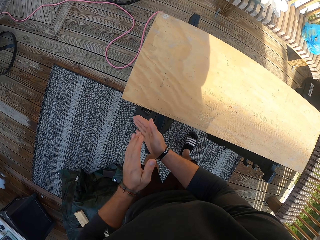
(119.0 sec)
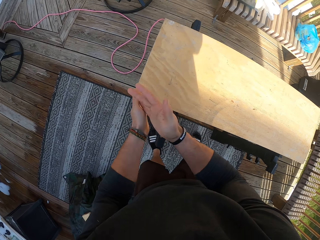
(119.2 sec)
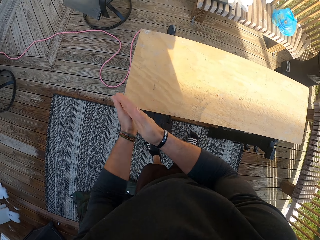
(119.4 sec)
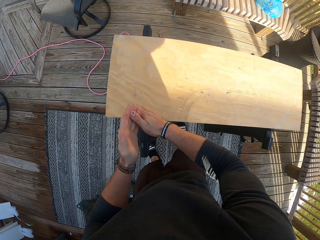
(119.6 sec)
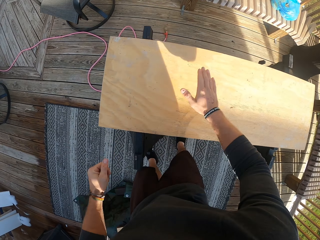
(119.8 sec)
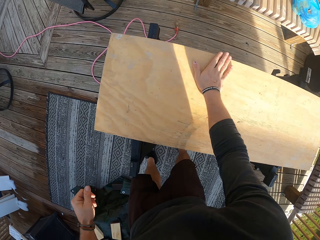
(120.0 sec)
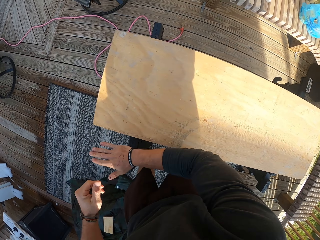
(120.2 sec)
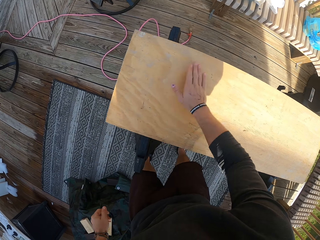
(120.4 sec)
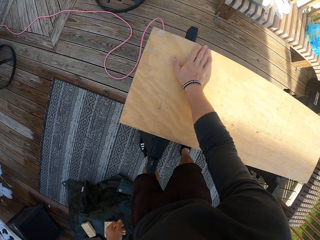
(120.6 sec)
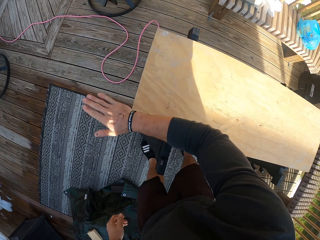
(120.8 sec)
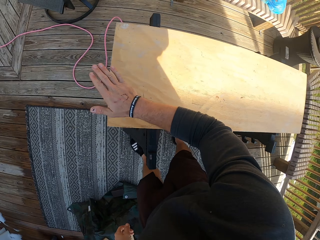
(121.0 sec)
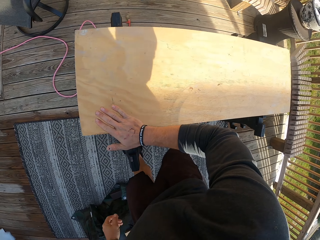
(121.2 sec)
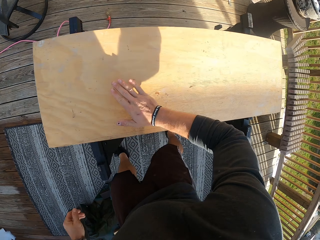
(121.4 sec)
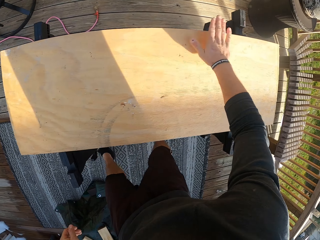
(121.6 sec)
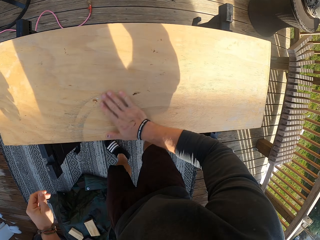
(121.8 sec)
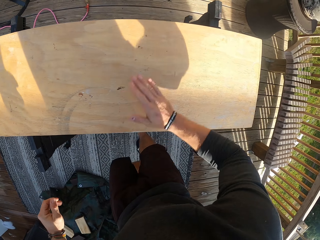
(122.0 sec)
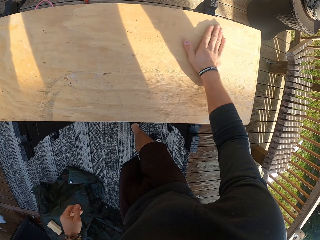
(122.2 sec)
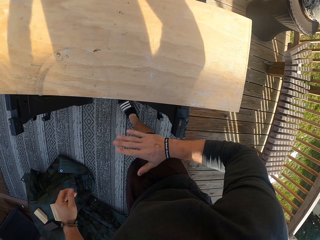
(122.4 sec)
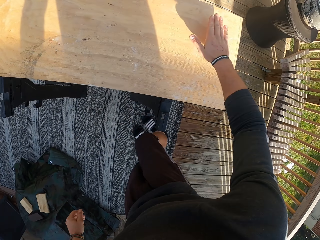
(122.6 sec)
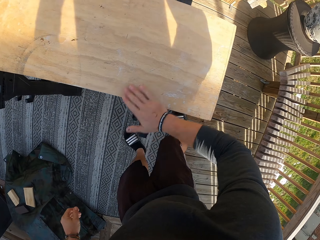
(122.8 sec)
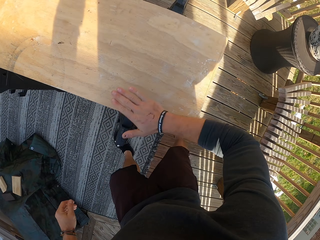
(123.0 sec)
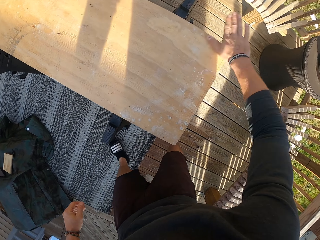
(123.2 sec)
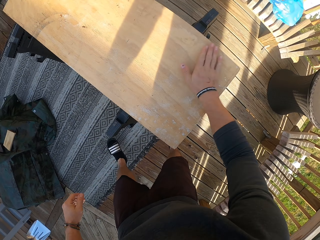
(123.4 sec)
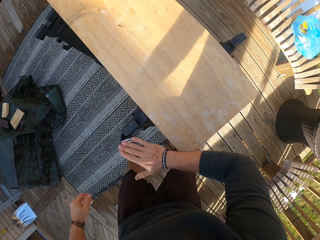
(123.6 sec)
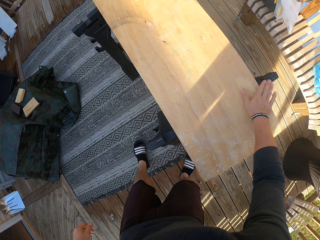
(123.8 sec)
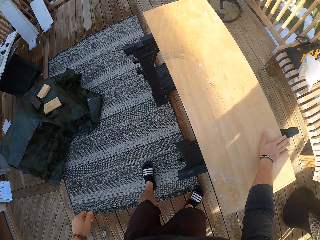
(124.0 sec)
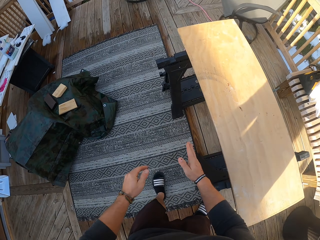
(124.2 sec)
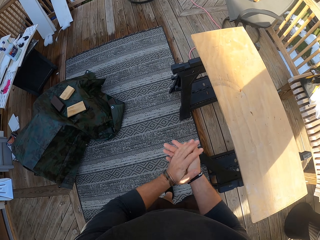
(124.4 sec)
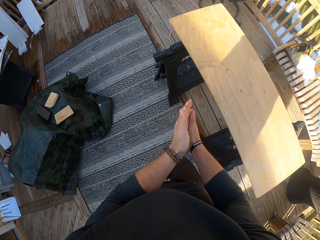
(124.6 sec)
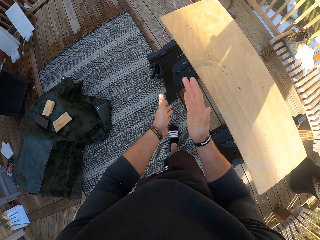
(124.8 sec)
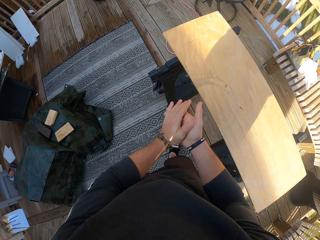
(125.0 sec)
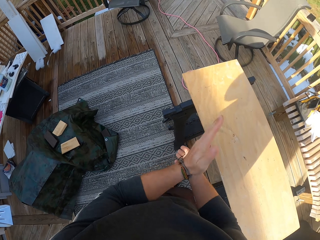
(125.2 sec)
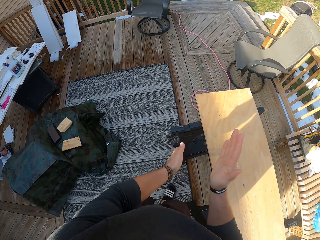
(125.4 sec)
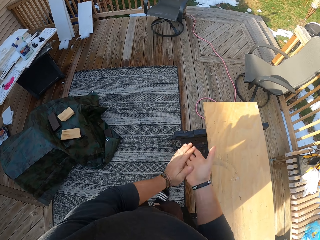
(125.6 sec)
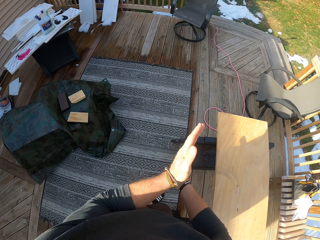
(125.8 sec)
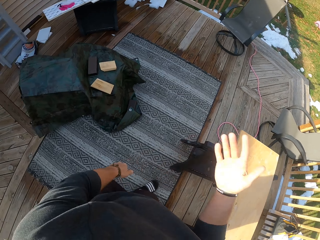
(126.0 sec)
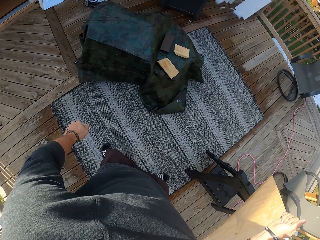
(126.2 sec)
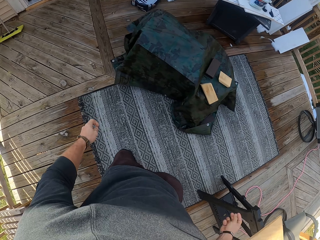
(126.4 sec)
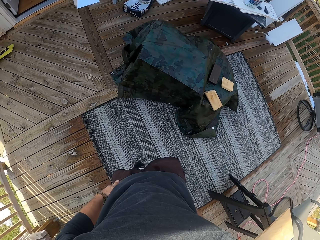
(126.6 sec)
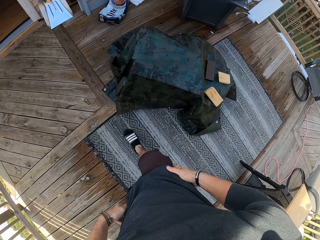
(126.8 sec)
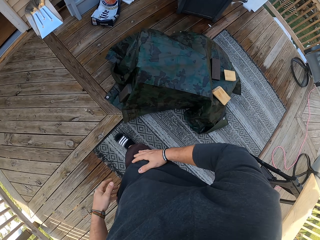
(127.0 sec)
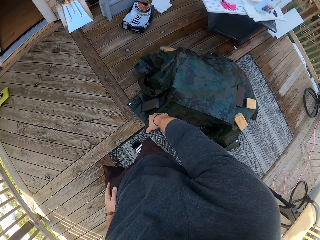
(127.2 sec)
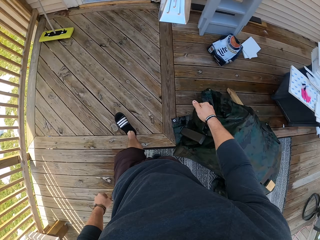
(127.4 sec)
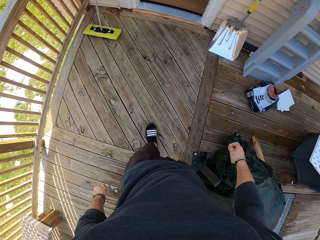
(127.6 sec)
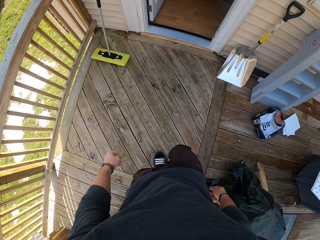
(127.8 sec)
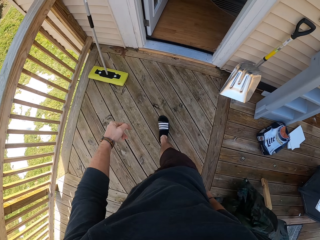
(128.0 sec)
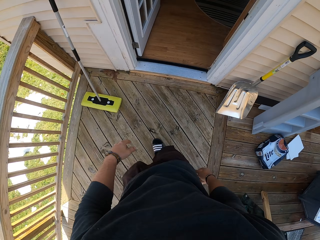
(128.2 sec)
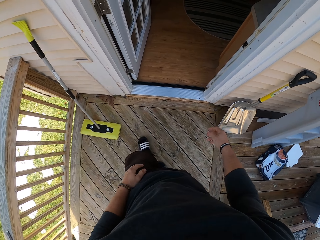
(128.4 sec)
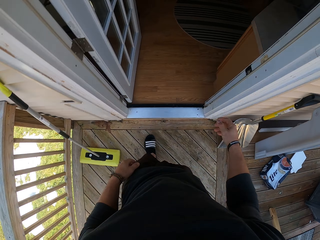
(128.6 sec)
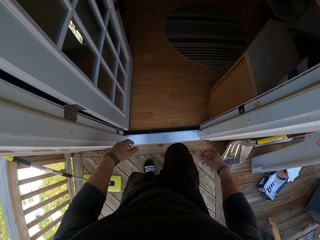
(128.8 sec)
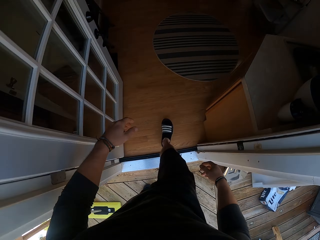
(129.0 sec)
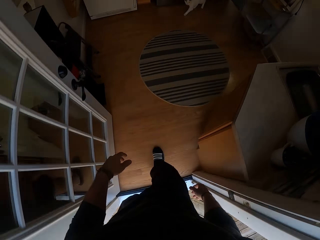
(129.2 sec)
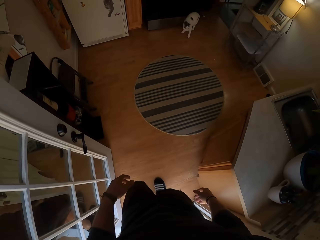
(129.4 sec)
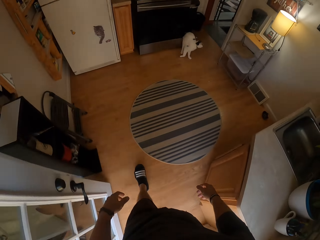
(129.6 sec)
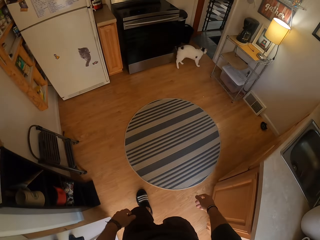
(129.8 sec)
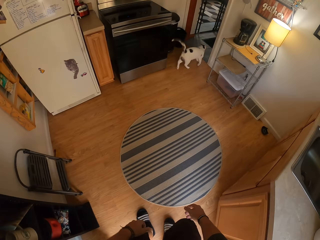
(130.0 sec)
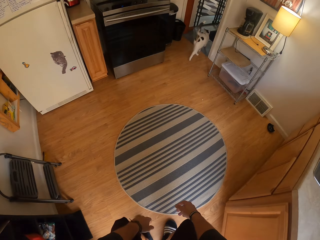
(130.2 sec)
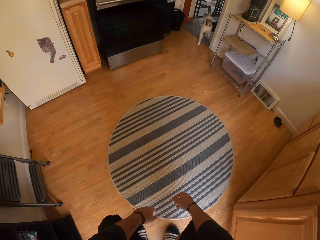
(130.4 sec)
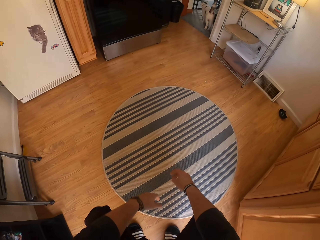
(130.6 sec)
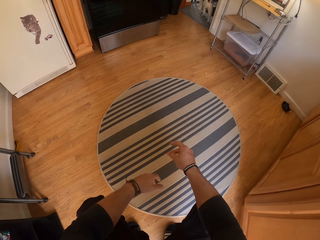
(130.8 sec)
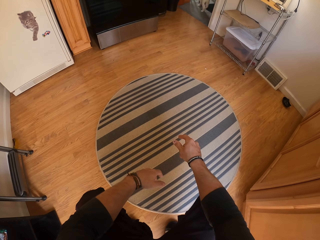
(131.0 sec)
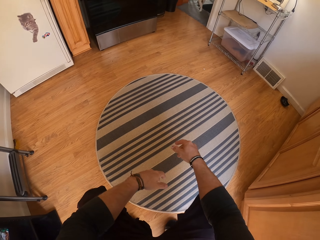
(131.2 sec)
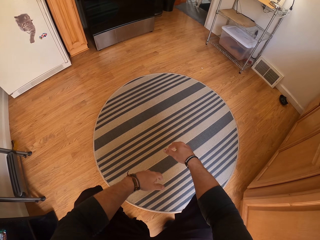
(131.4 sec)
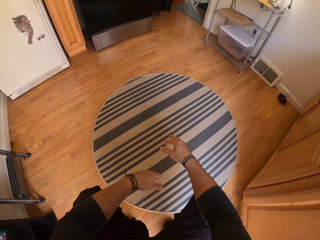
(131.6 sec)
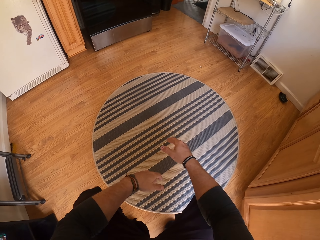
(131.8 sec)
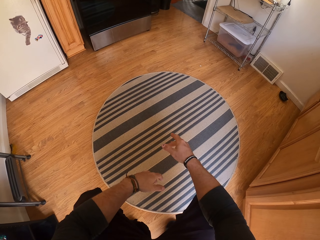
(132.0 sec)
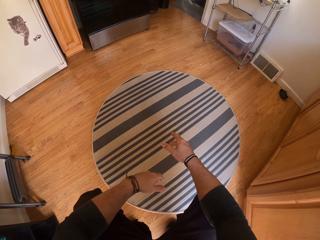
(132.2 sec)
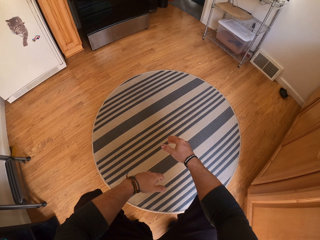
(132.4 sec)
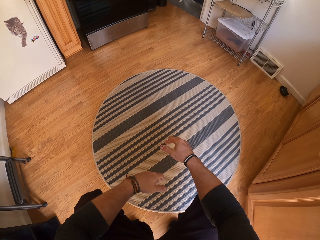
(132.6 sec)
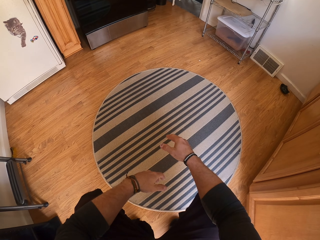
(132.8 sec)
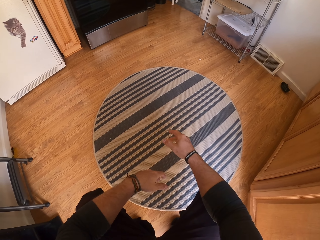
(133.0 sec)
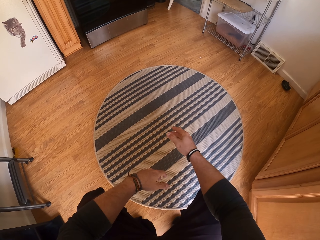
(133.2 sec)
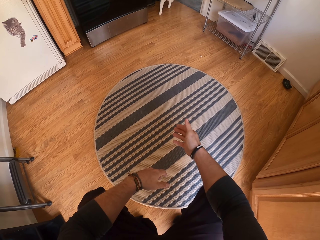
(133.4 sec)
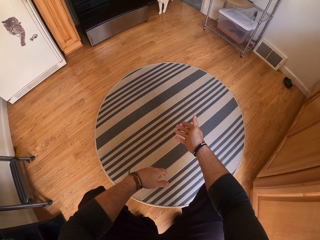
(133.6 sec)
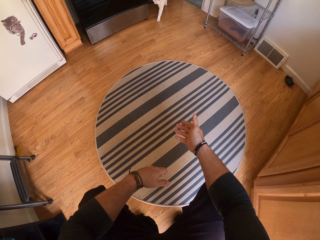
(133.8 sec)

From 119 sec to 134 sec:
The camera wearer rubs both hands together. He wipes the wooden plank with his right hand. He rubs both hands together. He wipes the hand with his cloth and walks around. A cat walks towards a room. The camera wearer bends down.

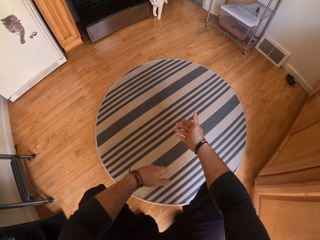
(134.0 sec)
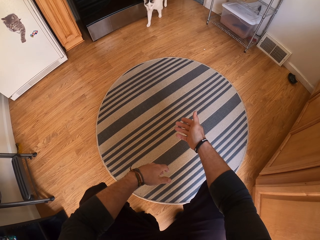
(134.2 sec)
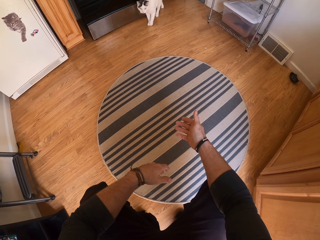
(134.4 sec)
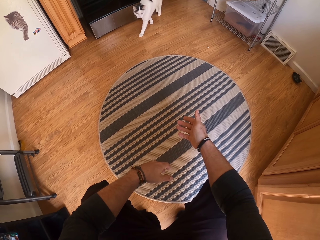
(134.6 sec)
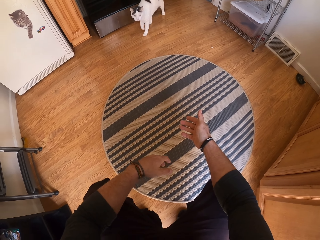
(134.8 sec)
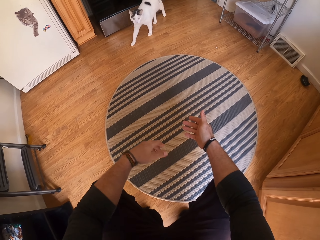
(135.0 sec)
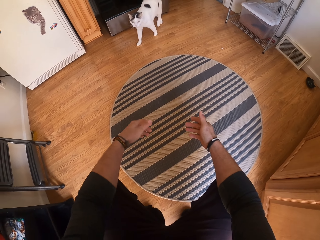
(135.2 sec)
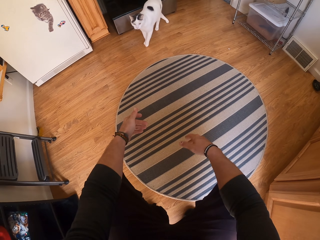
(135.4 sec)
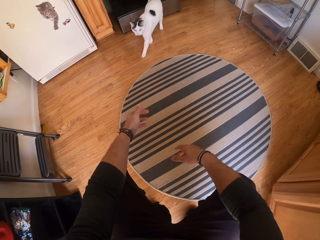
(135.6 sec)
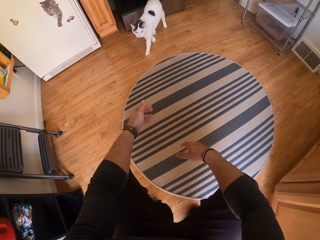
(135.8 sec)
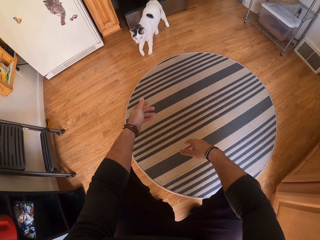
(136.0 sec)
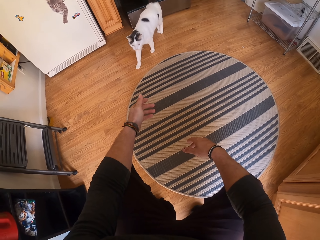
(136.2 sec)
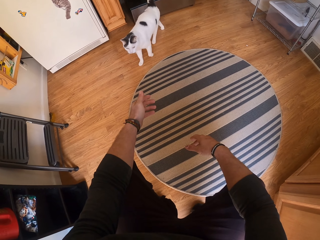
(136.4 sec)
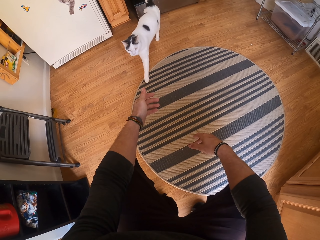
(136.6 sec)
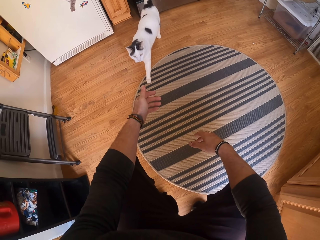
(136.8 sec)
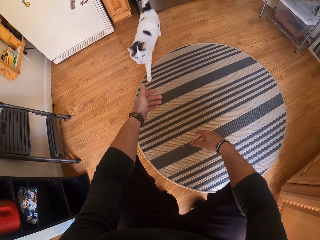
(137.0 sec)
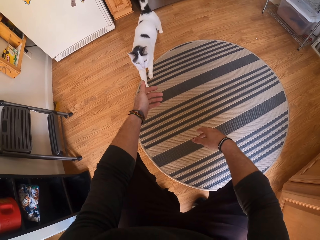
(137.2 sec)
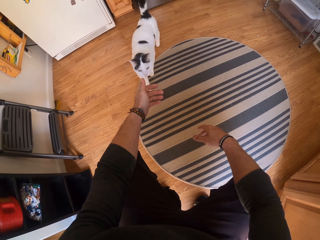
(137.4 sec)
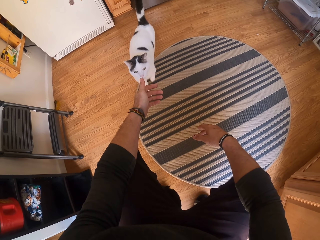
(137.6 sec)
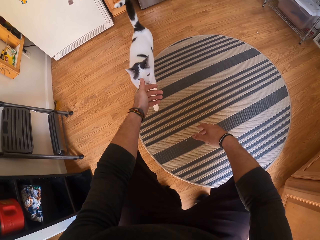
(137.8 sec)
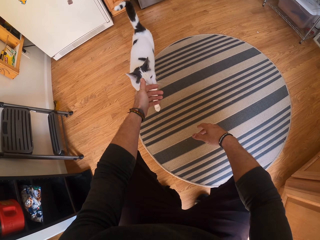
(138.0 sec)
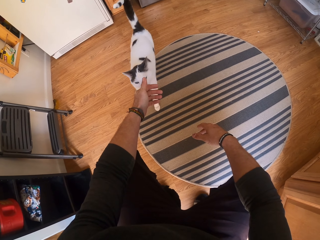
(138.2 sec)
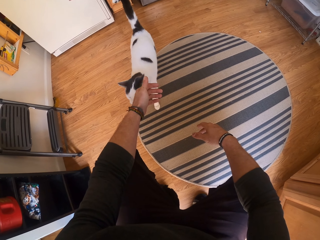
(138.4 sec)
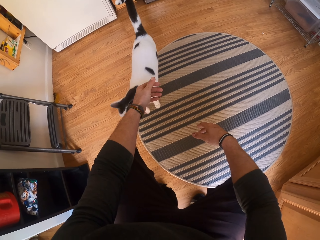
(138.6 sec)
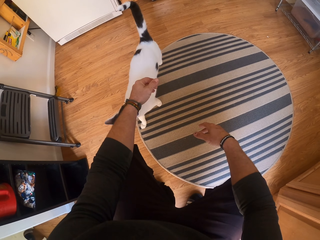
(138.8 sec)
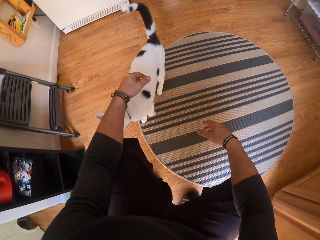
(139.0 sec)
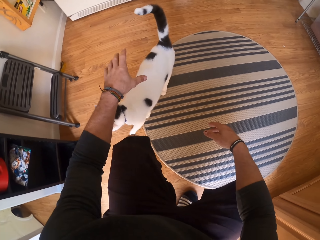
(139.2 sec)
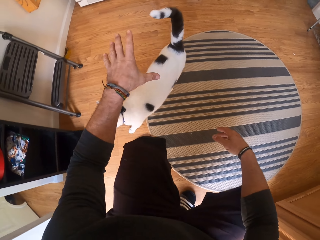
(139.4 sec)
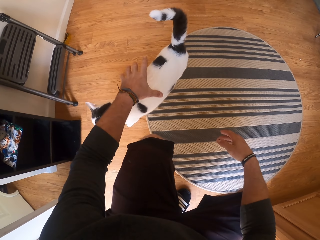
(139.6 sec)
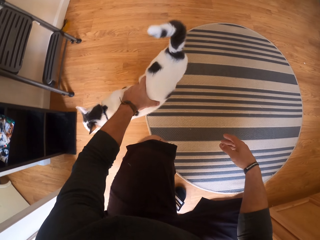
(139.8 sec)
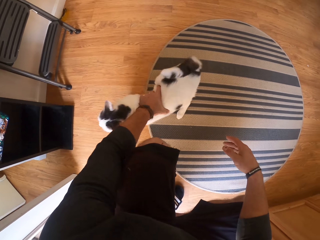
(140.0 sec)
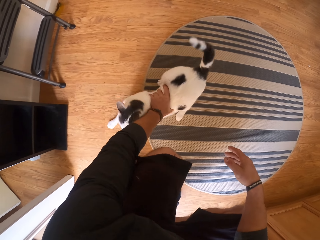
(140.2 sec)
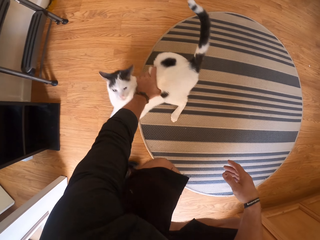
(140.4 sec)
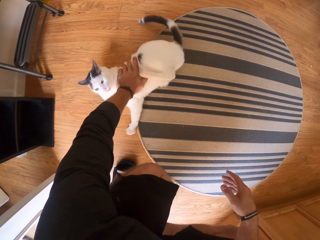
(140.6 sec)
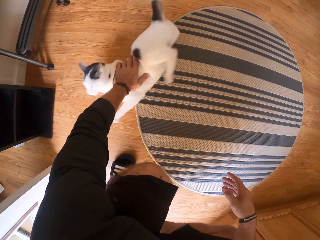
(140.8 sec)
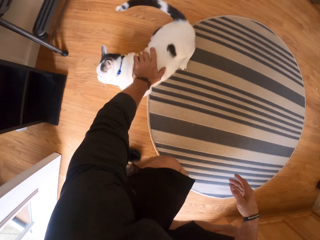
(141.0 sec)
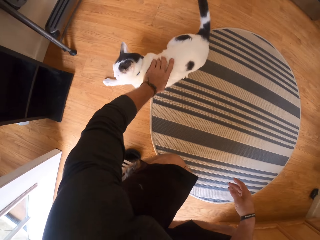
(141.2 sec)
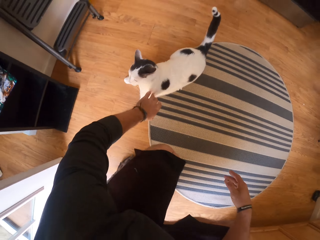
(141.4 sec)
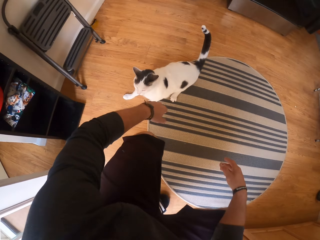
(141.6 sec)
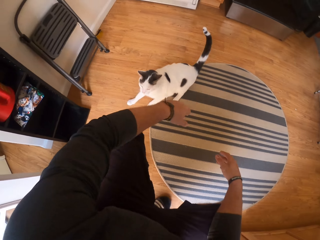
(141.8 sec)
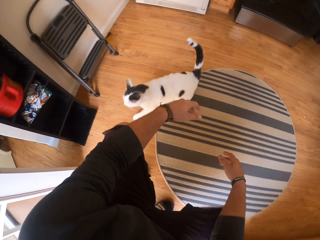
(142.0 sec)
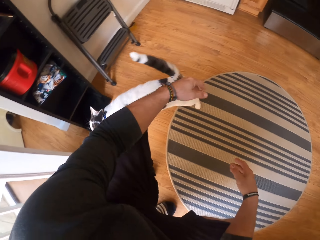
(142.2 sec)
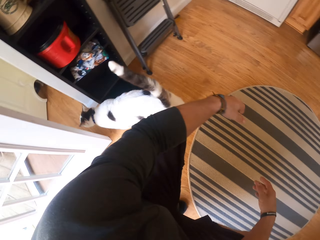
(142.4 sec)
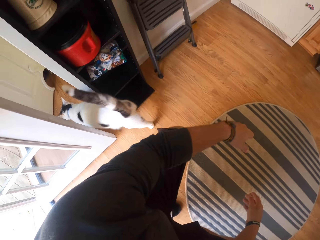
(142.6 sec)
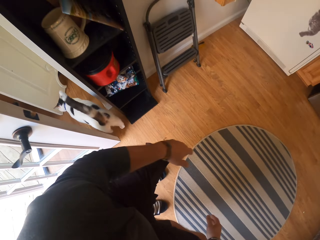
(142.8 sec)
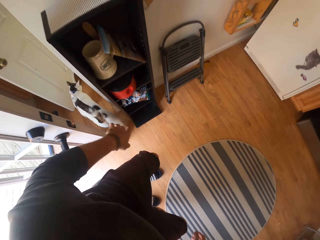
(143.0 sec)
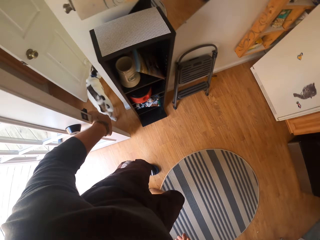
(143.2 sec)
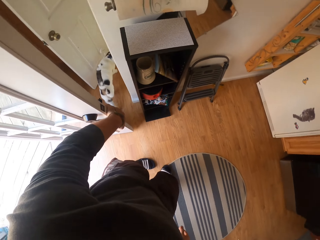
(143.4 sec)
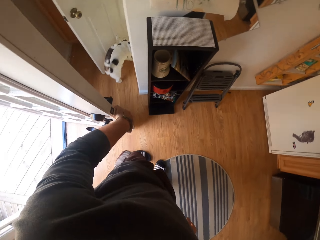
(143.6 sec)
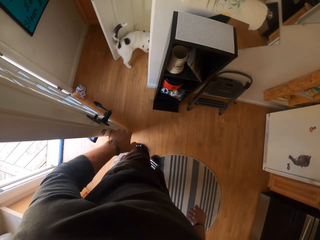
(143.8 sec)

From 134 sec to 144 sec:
The camera wearer touches the cat with his left hand. The cat walks towards the staircase. The camera wearer pushes the door with his left hand.
